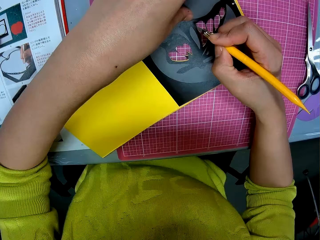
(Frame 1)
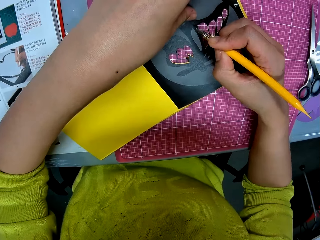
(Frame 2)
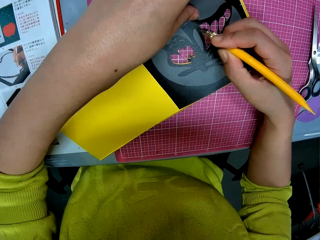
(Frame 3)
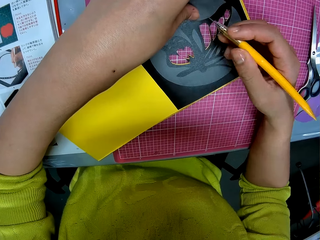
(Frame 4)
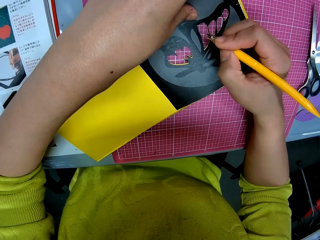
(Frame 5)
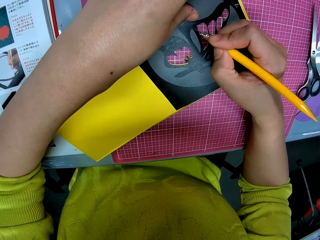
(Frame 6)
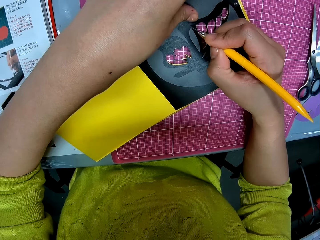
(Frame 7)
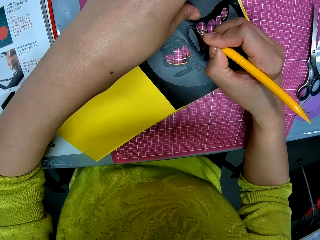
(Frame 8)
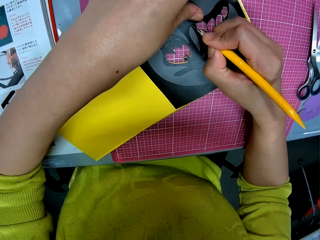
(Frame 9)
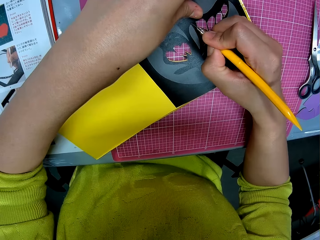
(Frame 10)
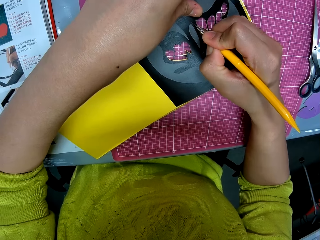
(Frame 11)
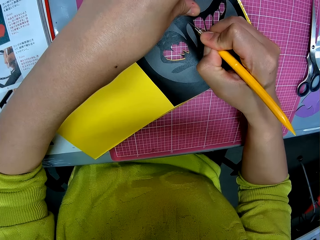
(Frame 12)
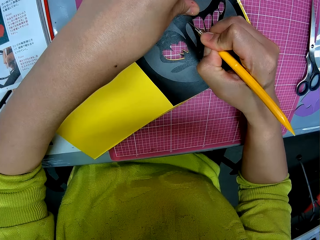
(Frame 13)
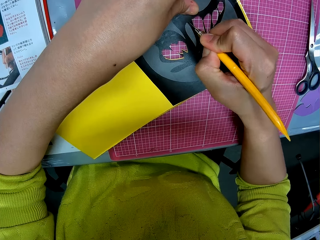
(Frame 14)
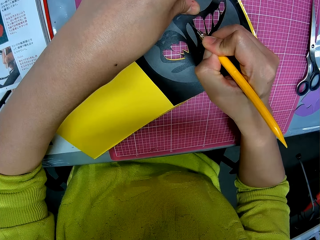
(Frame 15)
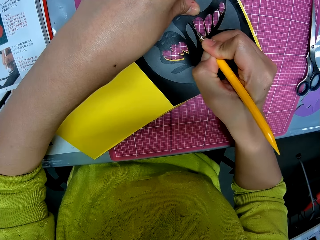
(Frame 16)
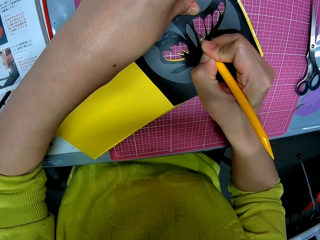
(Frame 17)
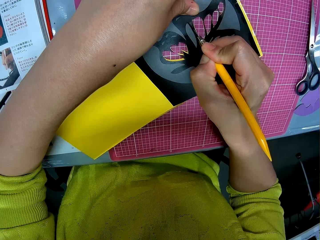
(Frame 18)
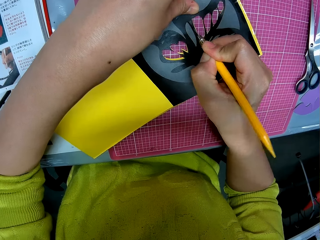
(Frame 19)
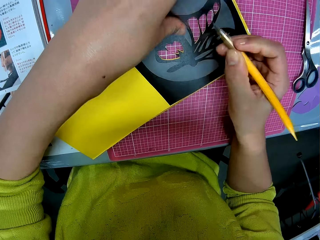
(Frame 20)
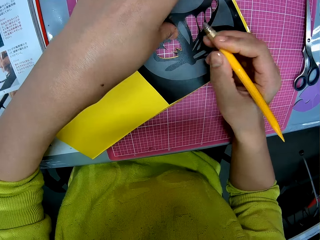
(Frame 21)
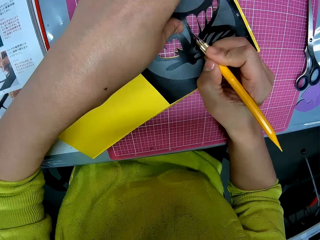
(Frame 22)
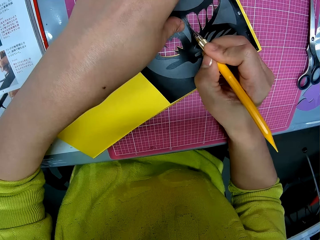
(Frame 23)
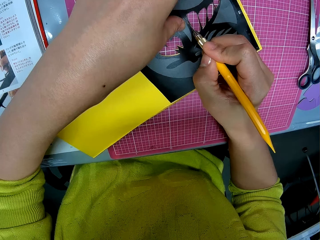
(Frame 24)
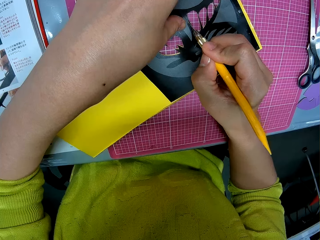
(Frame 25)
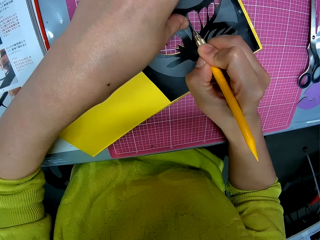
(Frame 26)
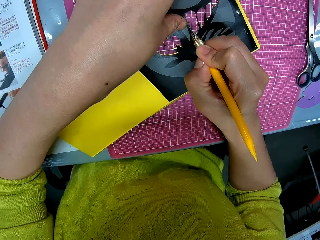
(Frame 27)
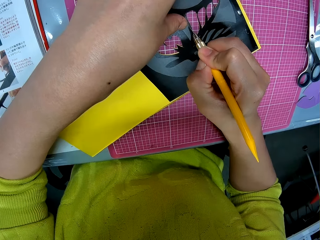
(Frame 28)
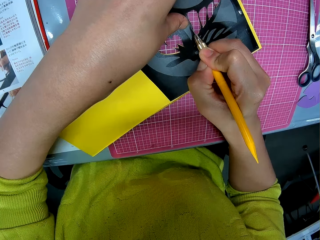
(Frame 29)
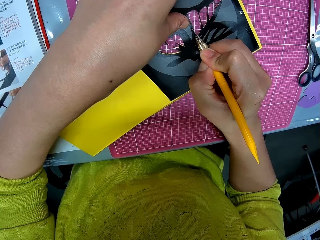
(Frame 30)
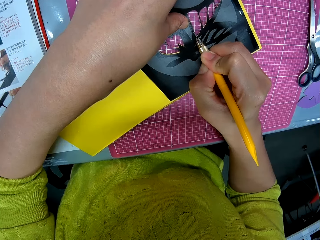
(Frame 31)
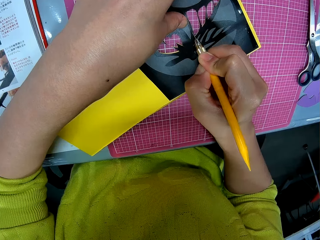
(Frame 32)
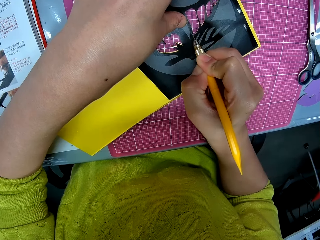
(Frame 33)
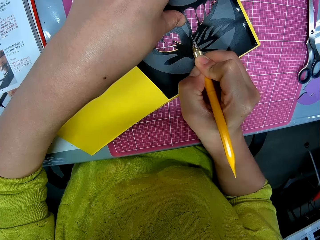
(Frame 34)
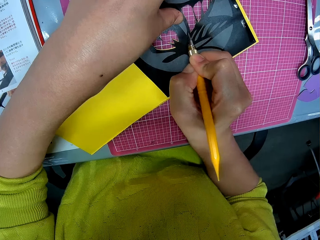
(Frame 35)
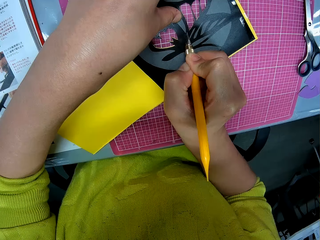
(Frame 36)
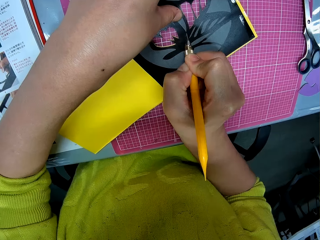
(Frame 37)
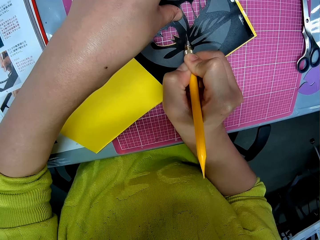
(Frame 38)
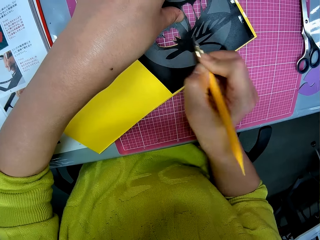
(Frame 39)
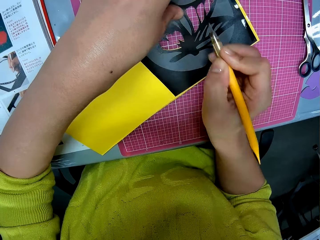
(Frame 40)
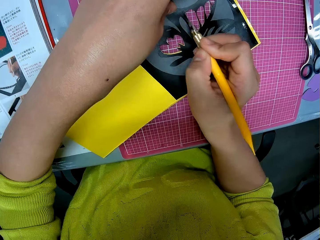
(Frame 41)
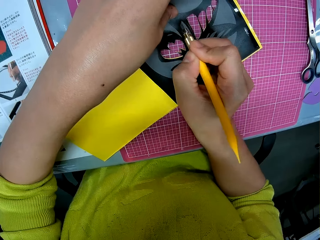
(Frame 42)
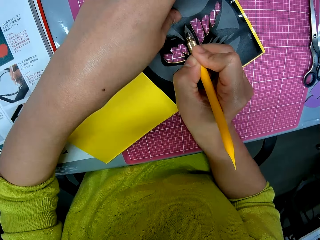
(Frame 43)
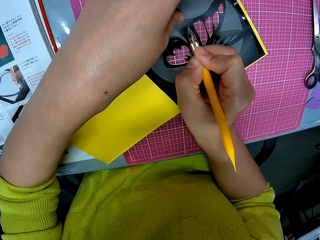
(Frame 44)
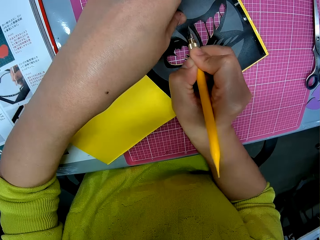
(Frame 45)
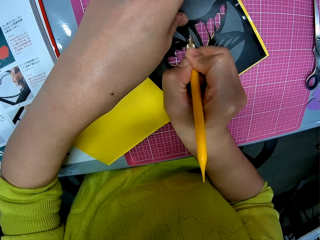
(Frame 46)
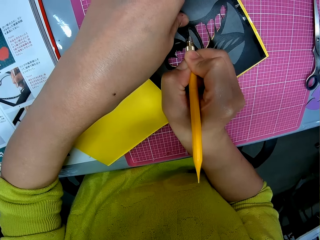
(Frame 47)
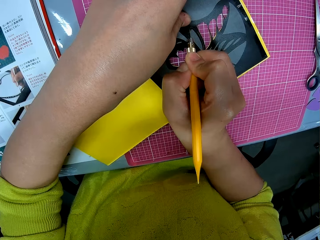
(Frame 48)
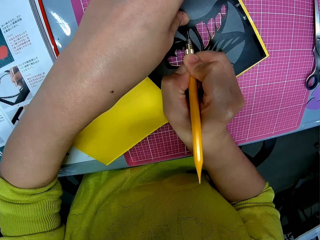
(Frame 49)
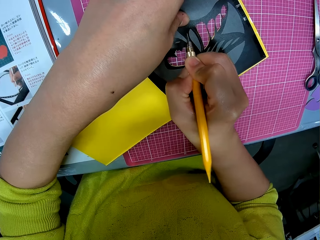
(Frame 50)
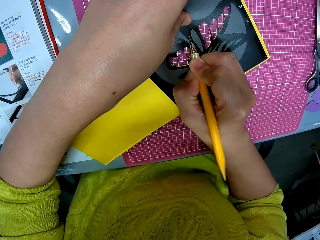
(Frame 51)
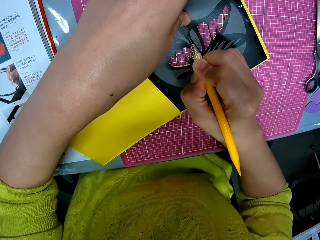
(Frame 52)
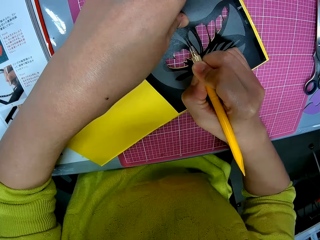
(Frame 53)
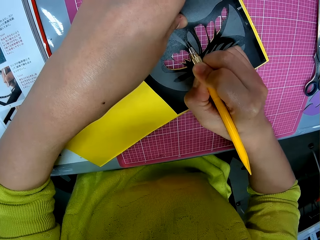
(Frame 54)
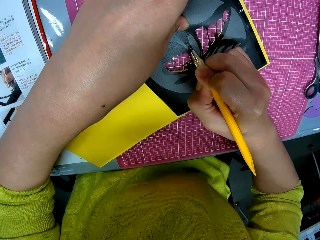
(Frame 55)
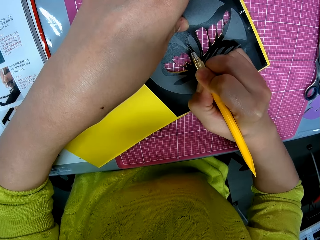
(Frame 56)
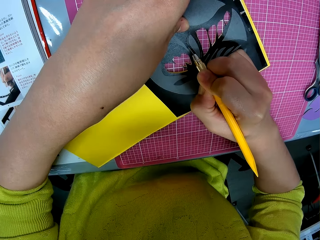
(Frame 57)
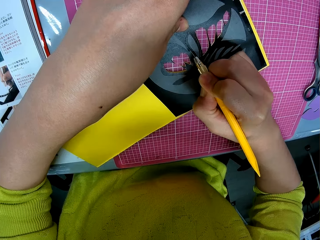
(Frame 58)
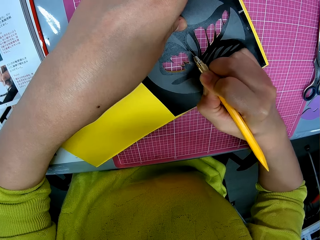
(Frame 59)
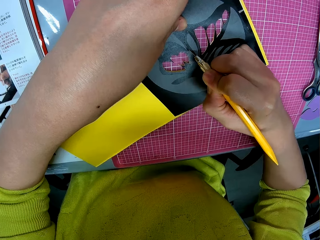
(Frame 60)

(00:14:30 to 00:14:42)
The camera wearer cuts out the butterfly print on the papercraft with the craft knife in her right hand on the cutting mat on the table.

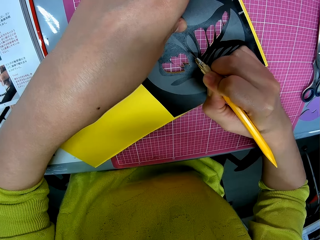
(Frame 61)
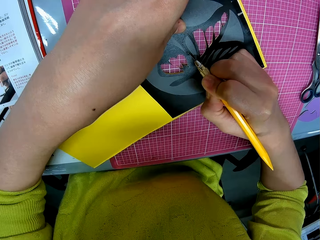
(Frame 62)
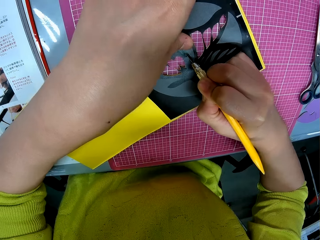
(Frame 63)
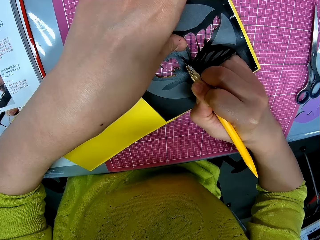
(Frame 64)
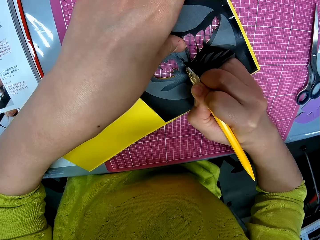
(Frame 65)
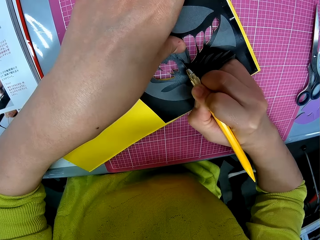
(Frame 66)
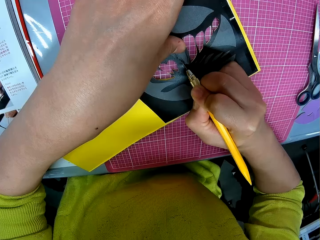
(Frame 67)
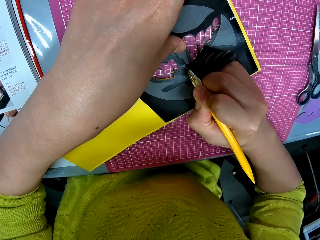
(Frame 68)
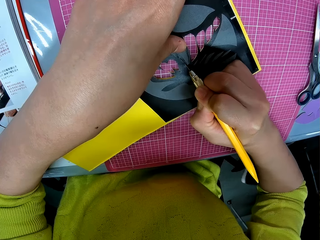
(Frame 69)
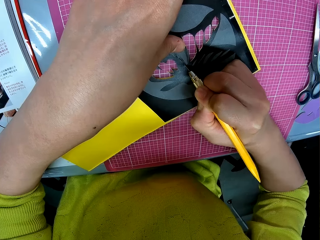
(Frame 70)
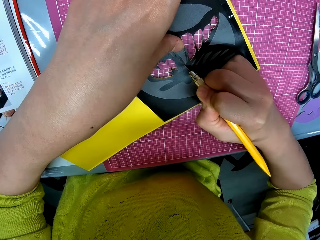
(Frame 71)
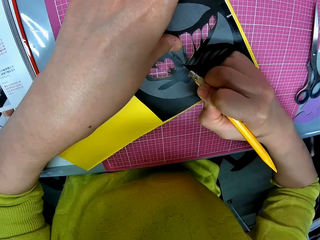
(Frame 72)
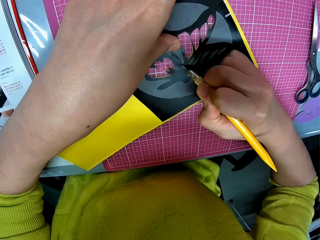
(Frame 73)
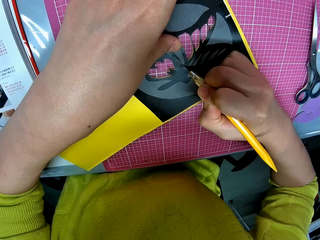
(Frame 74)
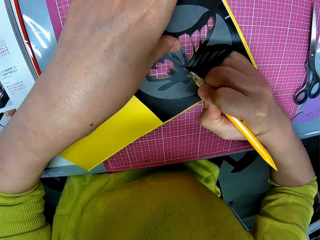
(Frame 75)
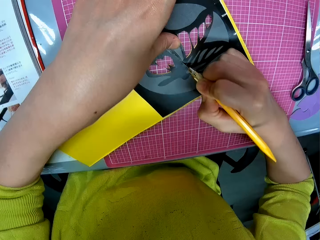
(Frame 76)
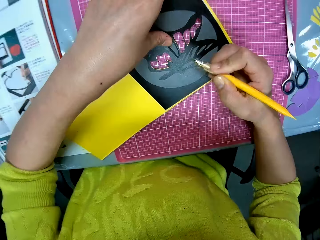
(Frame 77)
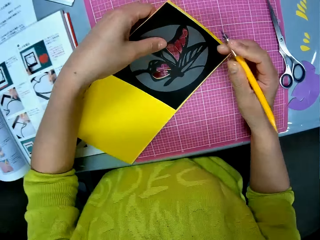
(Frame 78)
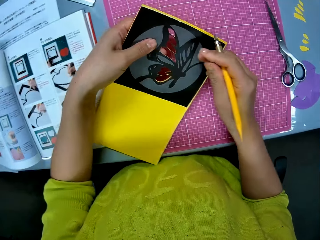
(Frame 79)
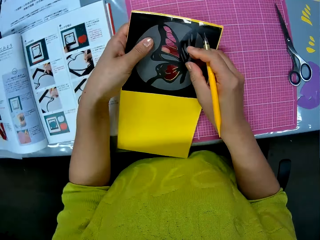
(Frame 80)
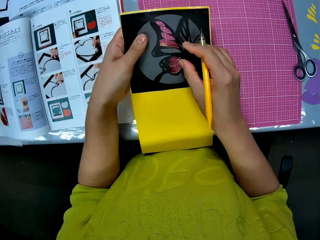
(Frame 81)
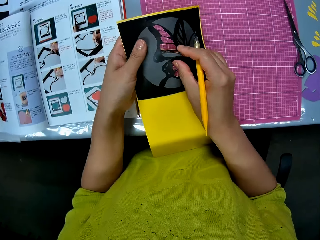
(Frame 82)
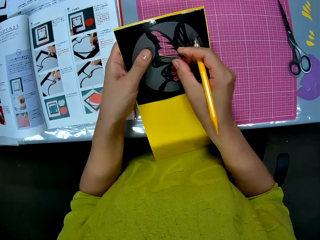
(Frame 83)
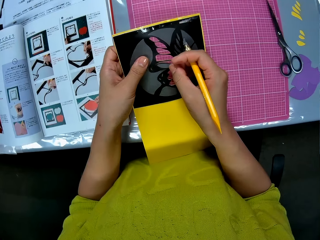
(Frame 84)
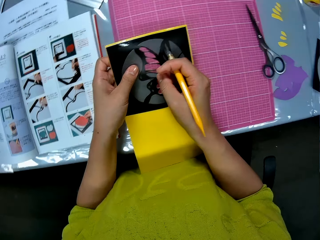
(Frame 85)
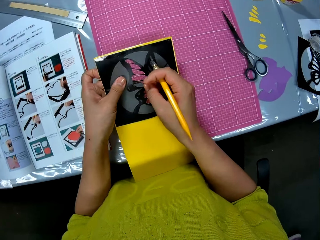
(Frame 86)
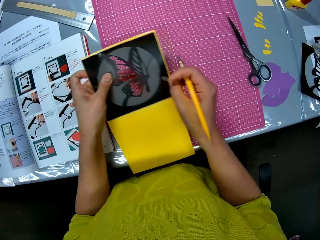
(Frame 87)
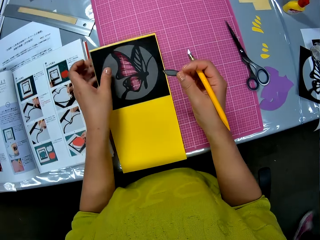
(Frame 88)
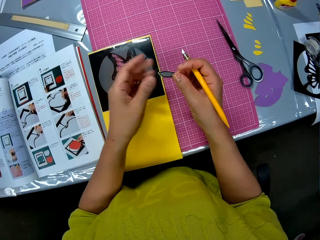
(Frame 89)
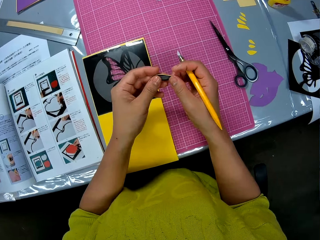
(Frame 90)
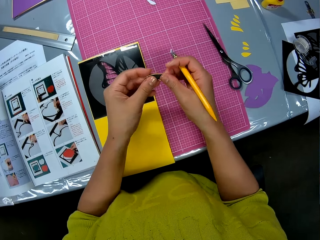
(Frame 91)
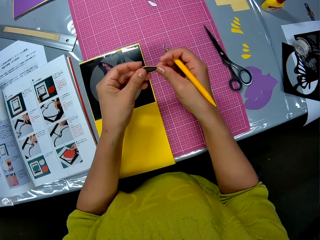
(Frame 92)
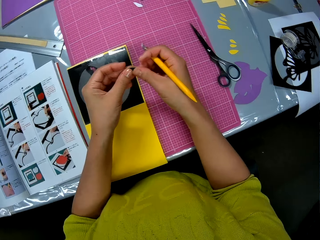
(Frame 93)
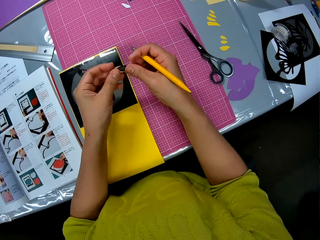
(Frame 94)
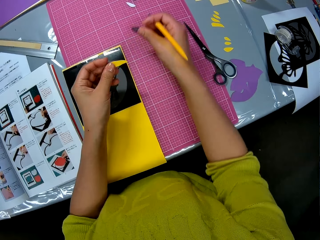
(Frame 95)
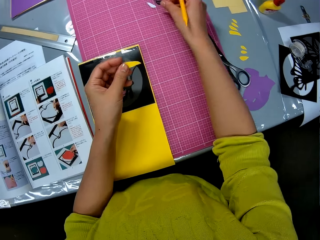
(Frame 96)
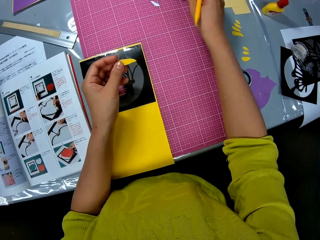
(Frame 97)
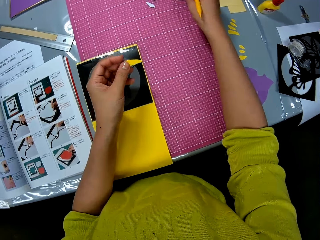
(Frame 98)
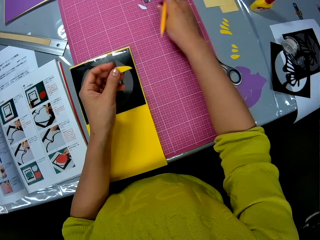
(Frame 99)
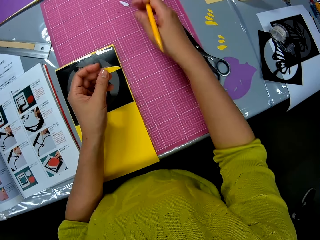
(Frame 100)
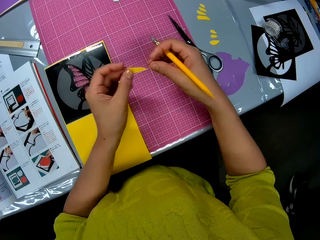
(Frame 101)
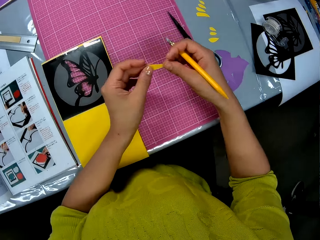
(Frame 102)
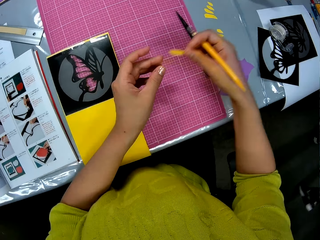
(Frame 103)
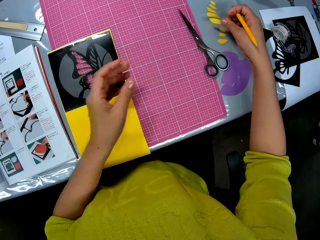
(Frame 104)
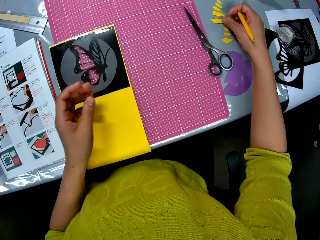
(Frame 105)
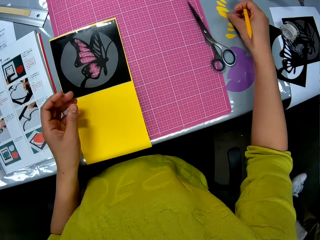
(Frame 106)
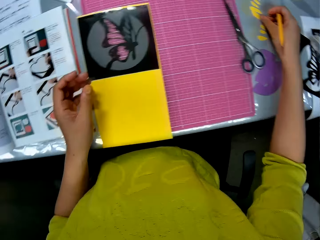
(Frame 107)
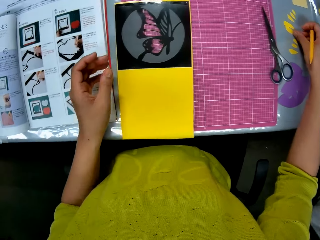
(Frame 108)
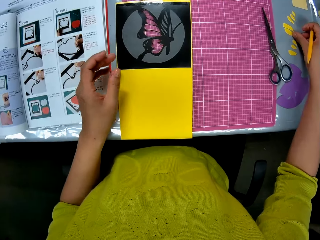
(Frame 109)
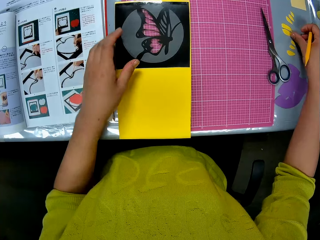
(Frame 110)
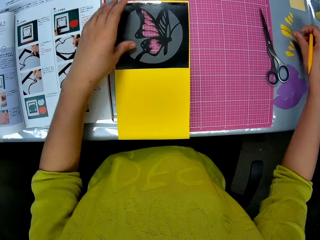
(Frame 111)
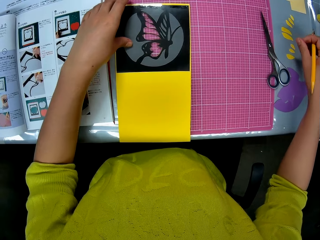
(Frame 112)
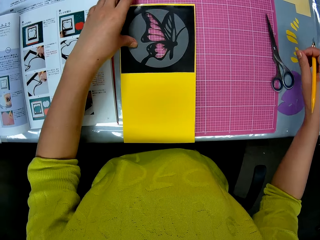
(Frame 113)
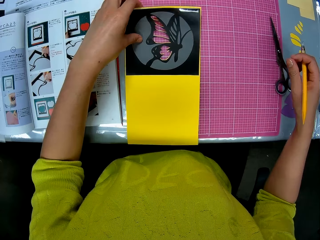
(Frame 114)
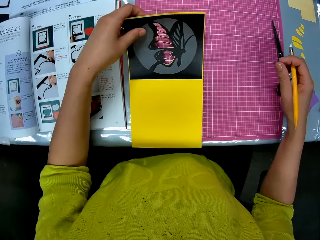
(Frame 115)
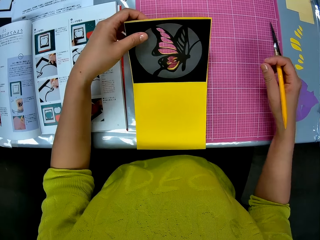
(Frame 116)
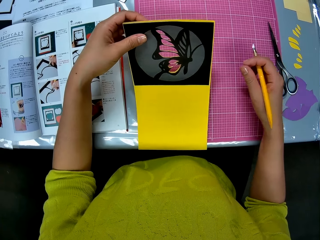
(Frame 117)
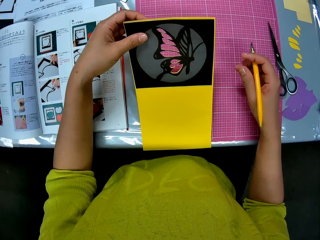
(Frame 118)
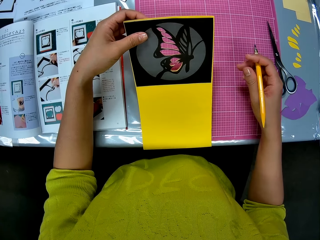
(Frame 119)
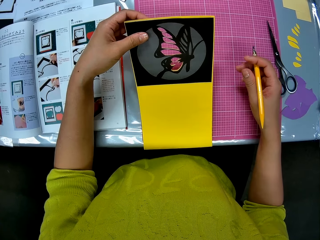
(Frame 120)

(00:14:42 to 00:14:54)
The camera wearer turns the paper. She removes the cut piece from the papercraft with her right hand. She drops the papercraft on the cutting mat on the table. She puts the black piece on the cutting mat and the yellow piece on the table. She picks up the paper.
